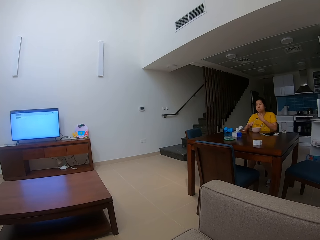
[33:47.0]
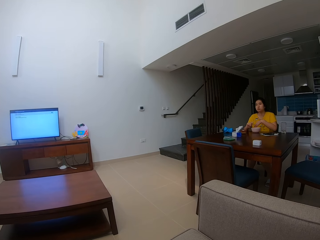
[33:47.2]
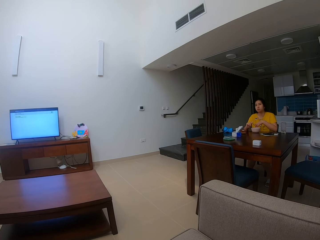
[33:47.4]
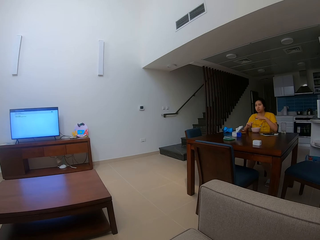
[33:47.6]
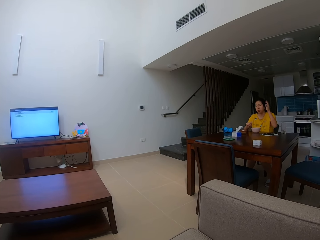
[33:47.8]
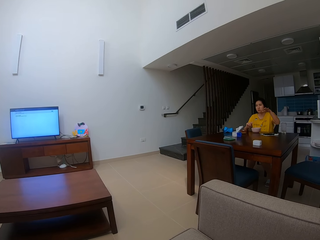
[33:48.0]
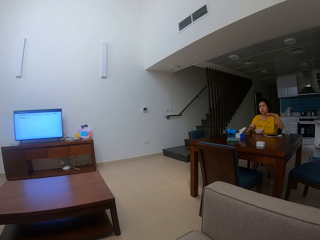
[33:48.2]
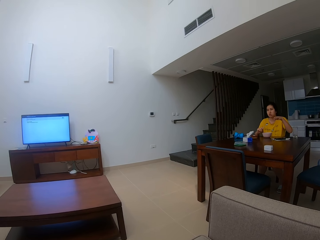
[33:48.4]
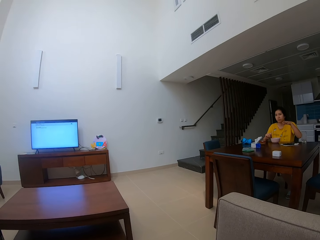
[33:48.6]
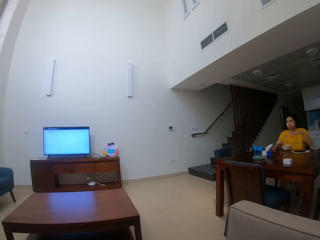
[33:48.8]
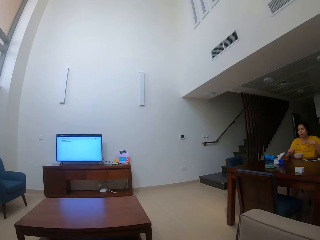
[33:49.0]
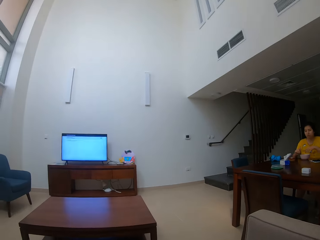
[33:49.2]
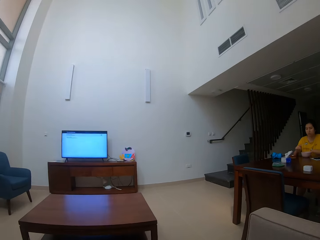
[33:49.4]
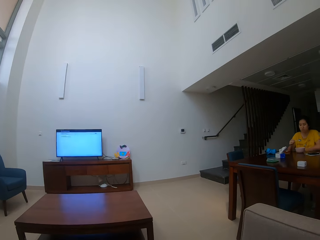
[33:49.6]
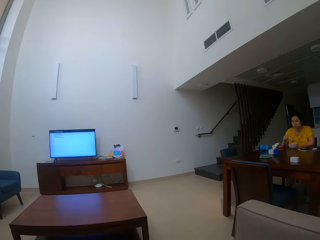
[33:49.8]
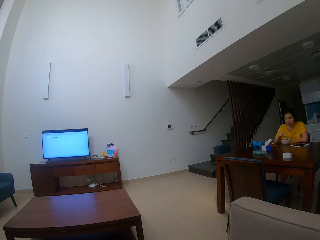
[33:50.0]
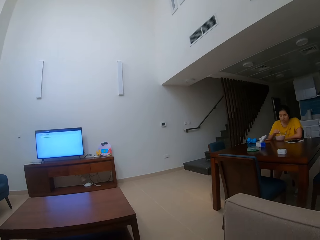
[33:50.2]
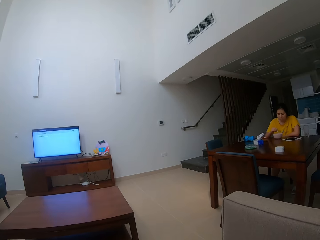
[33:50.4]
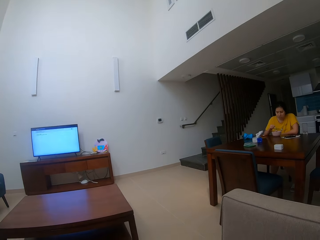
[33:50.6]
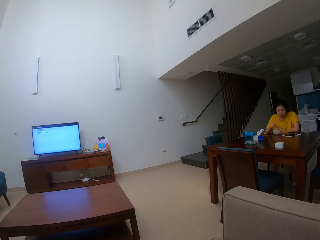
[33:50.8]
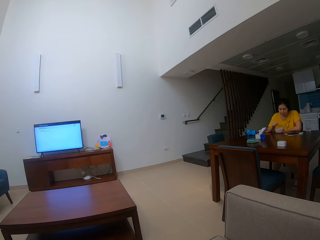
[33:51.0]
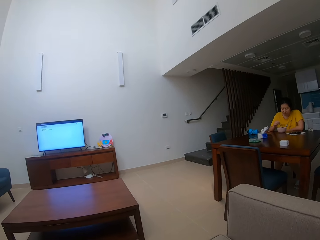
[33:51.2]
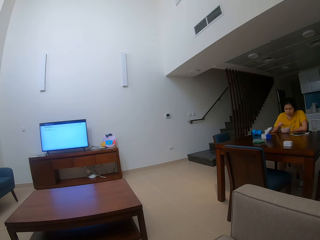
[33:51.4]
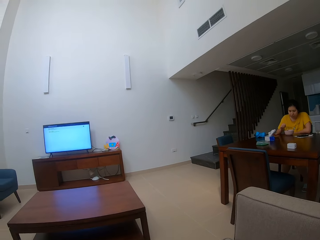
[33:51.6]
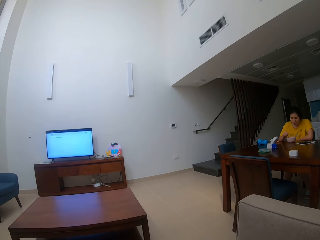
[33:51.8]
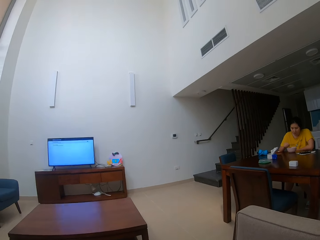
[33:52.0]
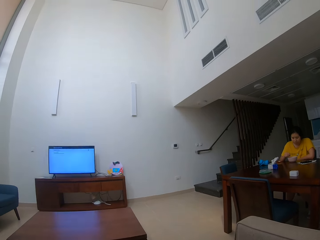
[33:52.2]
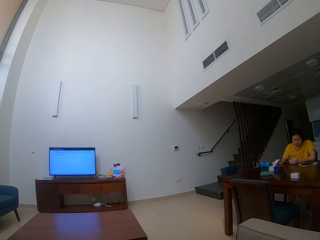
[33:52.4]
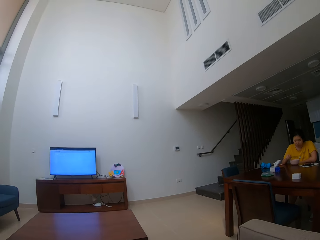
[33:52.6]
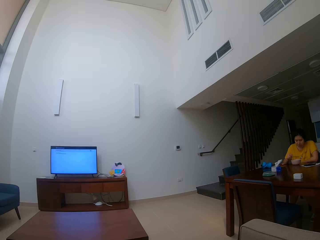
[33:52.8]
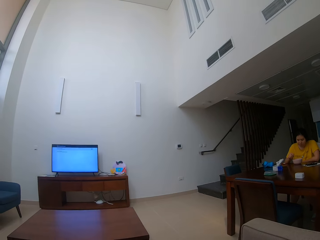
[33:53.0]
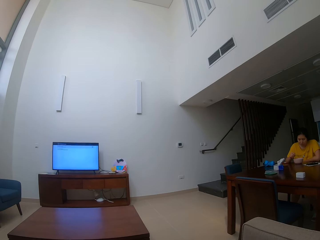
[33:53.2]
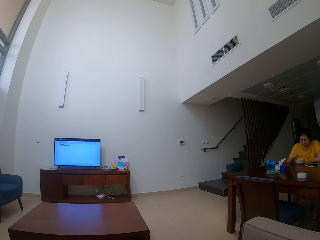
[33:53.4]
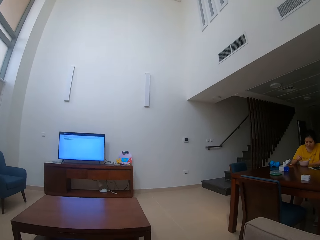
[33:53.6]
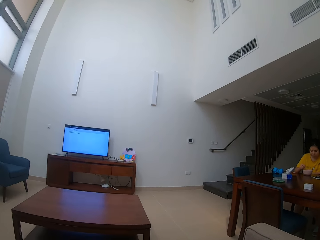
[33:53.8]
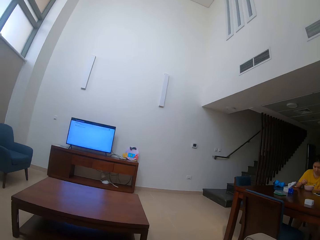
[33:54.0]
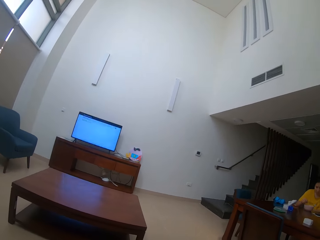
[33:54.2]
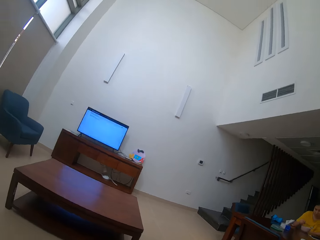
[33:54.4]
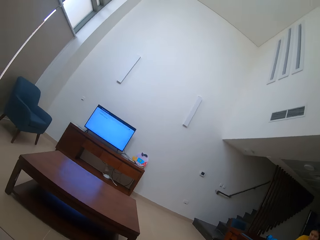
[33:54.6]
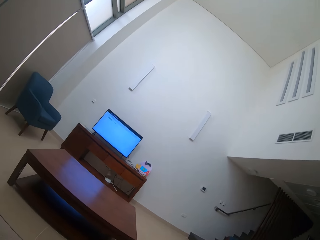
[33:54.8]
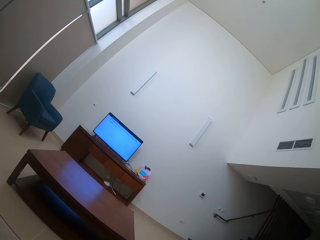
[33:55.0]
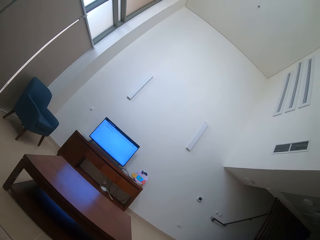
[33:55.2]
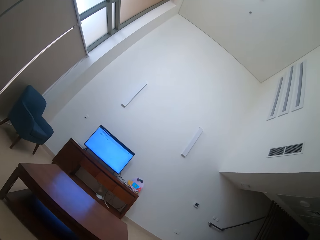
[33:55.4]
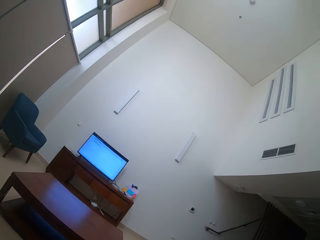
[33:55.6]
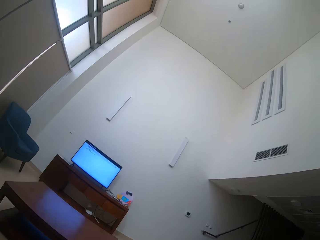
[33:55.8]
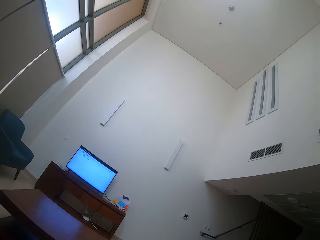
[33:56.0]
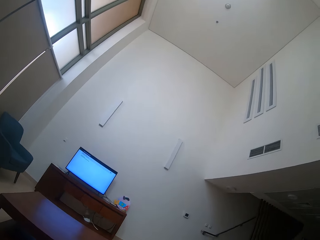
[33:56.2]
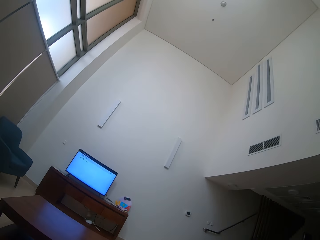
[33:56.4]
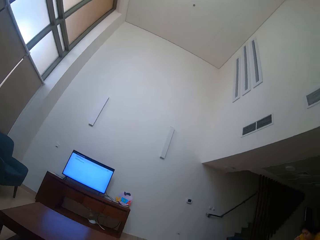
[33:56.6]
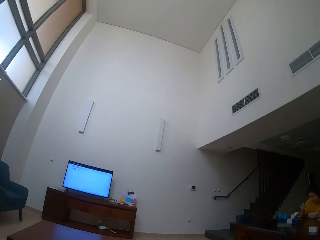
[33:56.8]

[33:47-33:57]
The camera wearer looks around the house.

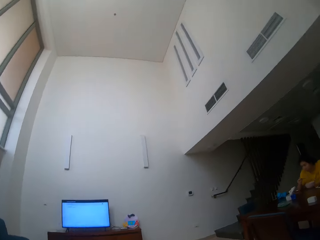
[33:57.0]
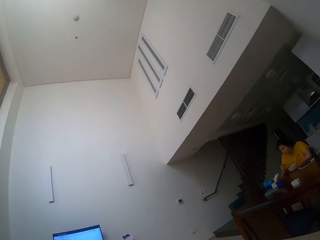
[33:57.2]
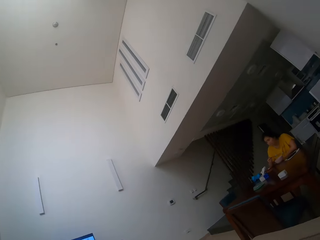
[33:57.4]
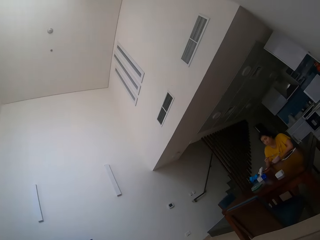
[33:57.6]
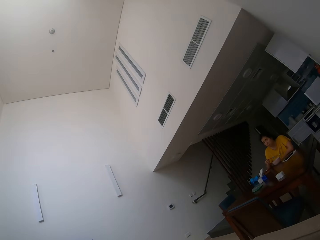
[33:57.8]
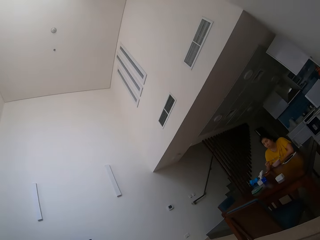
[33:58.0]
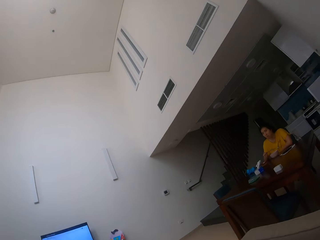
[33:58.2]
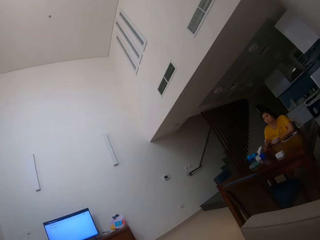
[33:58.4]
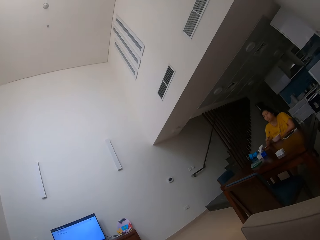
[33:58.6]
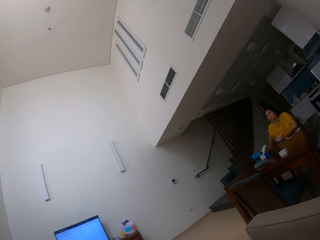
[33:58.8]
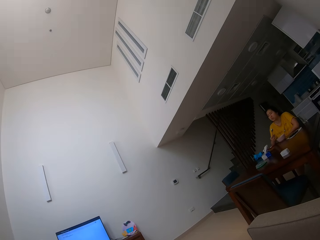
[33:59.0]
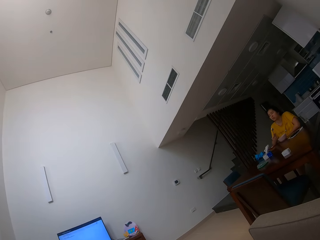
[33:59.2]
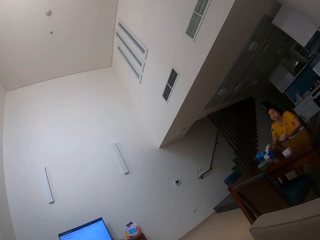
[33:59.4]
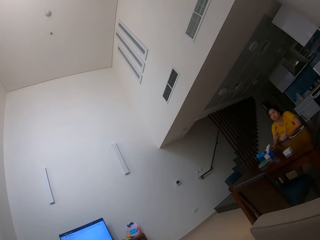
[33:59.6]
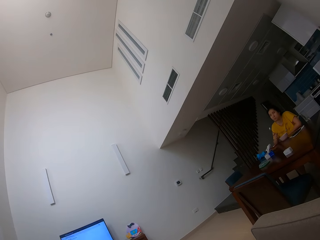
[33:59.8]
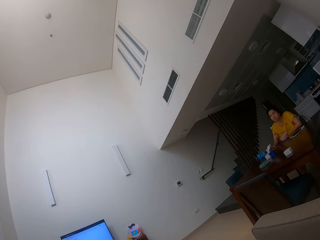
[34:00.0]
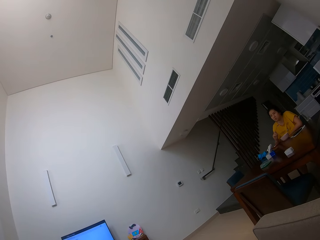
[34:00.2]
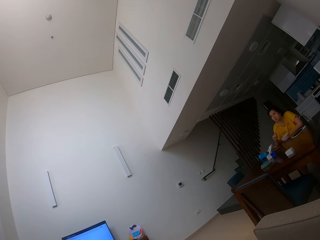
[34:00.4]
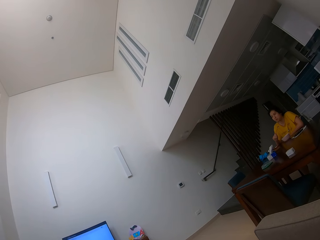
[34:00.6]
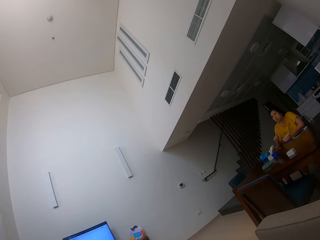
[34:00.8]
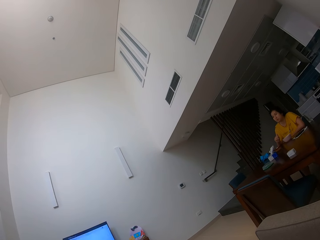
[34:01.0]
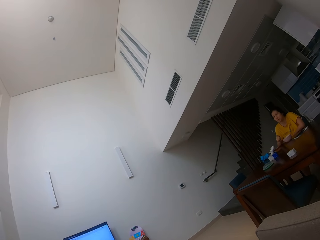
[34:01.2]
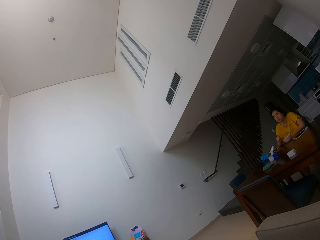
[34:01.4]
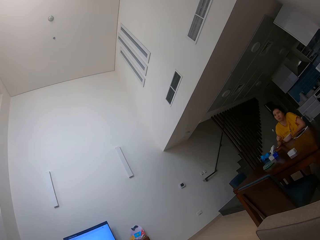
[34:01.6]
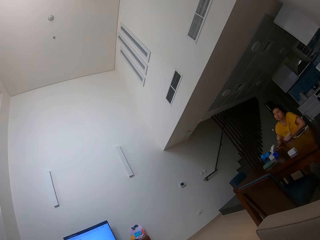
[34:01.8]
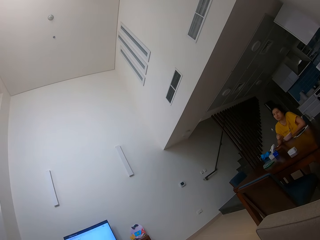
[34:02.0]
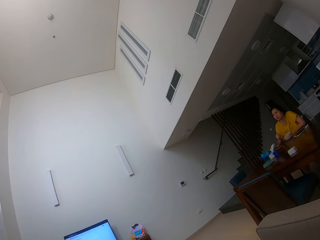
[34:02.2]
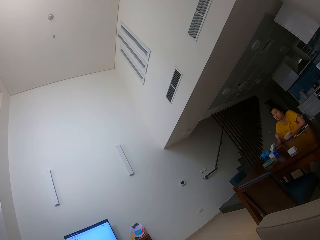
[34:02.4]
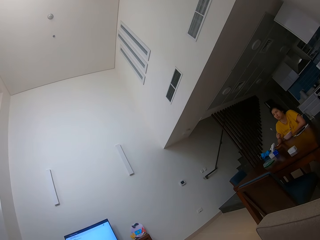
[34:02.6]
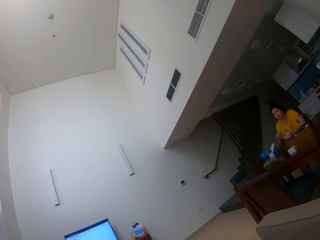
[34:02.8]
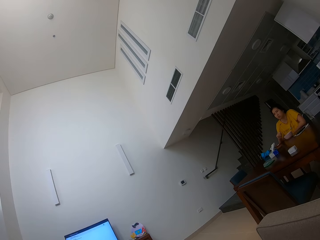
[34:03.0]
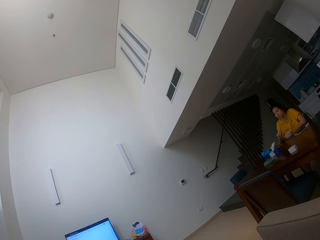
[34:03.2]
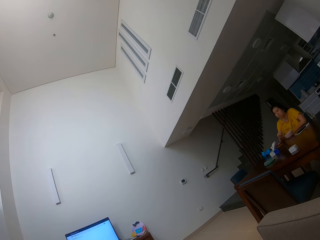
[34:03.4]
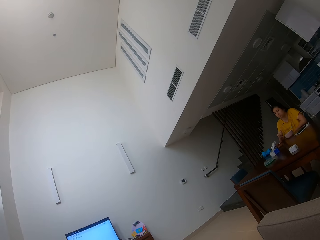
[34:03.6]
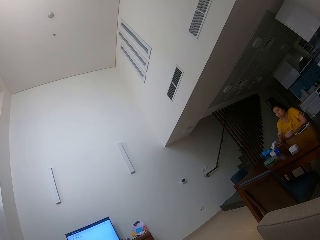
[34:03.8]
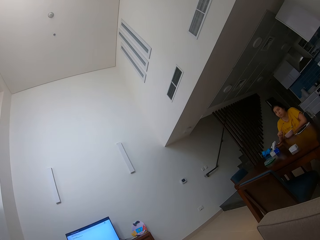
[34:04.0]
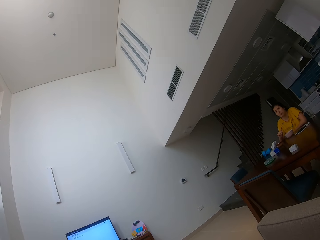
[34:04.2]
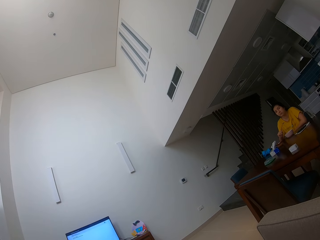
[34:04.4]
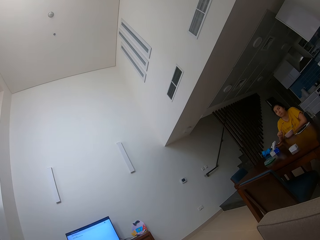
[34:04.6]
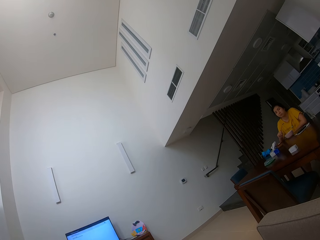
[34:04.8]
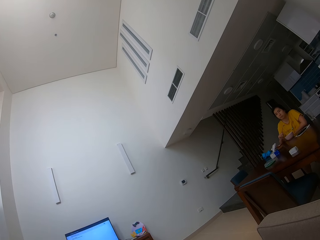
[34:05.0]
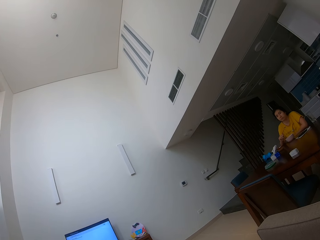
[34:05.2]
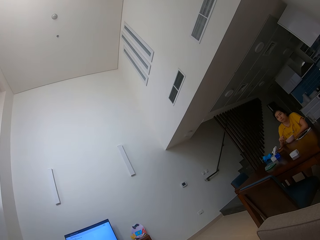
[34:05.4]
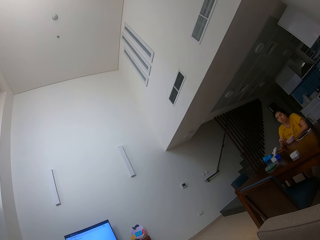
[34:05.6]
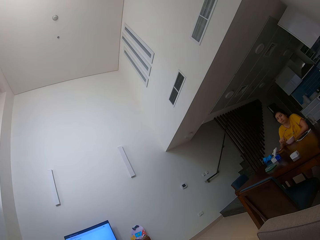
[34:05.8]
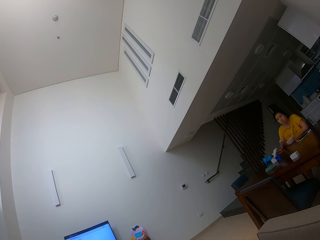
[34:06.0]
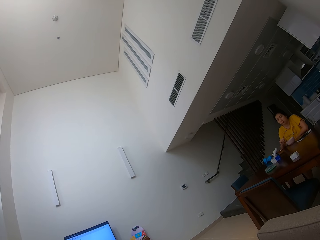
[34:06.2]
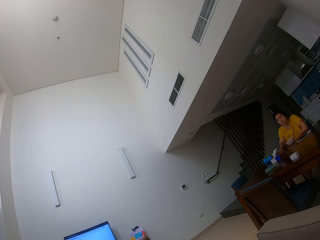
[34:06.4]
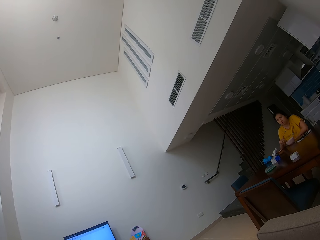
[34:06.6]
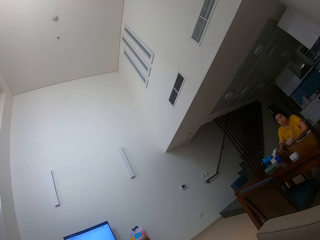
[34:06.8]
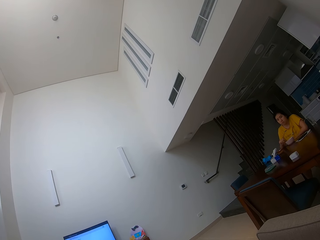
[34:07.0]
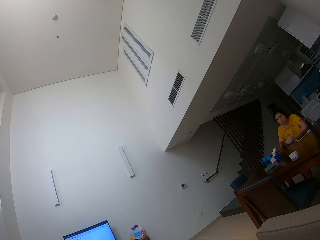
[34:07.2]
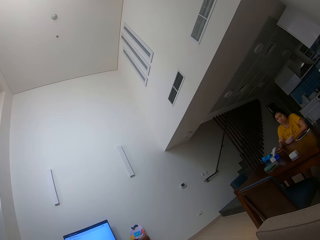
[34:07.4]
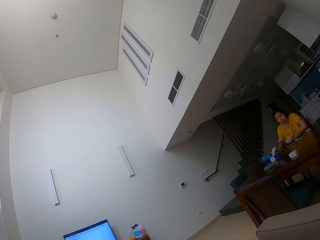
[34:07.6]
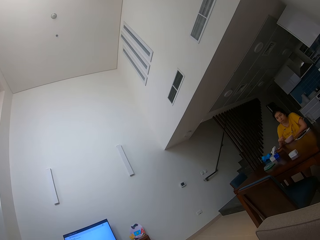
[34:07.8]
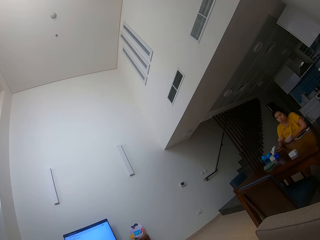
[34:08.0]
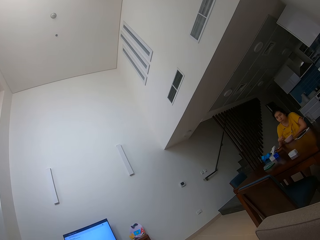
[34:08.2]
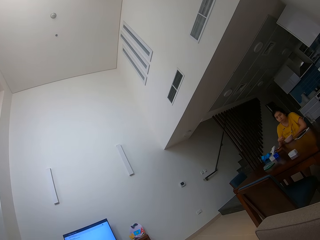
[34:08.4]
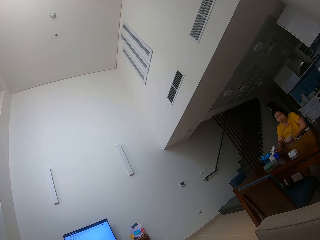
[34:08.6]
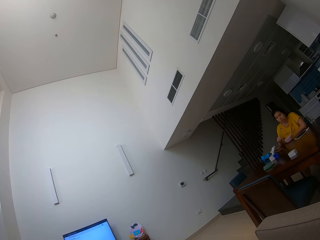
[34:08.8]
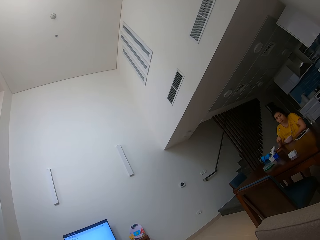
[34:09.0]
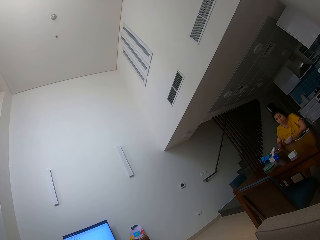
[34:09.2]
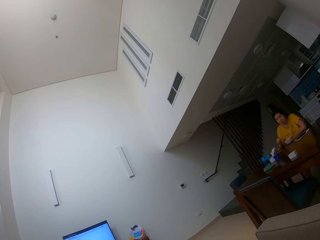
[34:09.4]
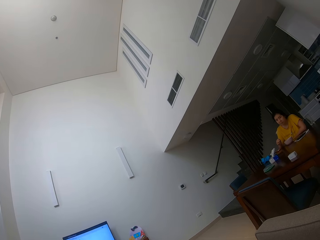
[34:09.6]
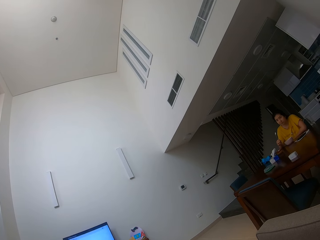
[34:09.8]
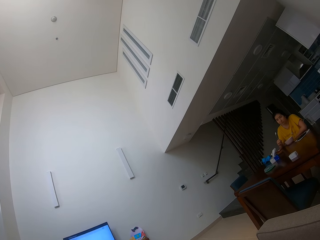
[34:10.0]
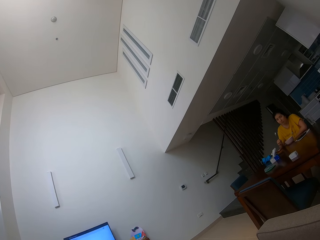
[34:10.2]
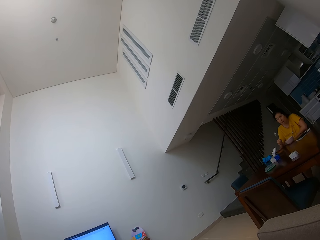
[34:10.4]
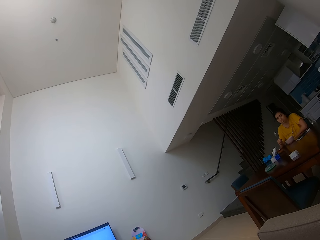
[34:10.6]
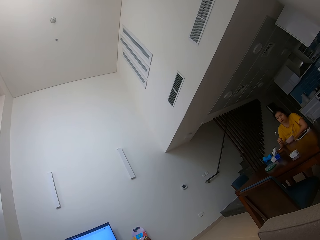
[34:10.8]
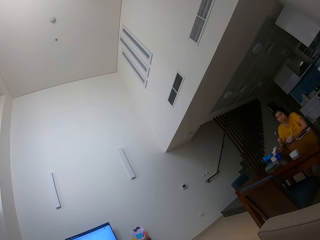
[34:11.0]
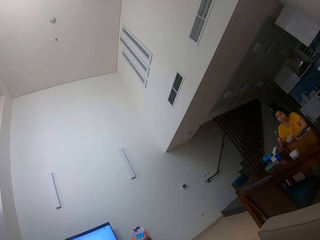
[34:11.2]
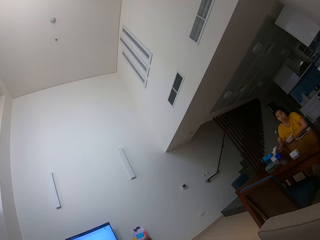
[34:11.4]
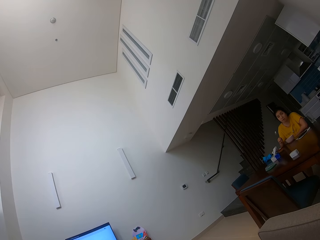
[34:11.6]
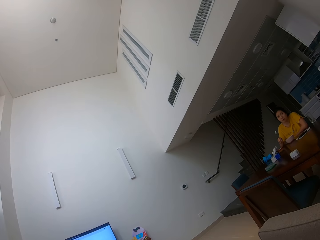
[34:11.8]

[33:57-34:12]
The camera wearer stares at a person. The person talks to the camera wearer.
